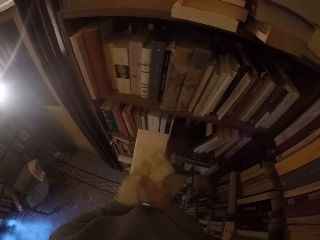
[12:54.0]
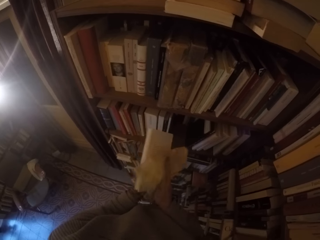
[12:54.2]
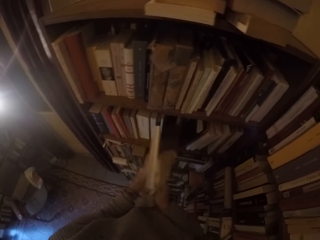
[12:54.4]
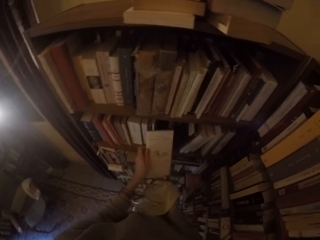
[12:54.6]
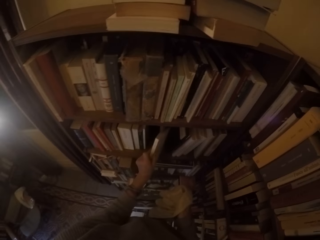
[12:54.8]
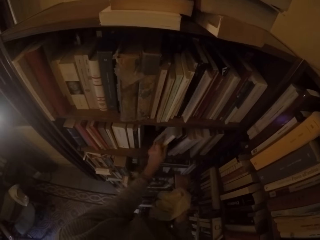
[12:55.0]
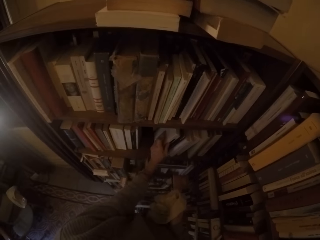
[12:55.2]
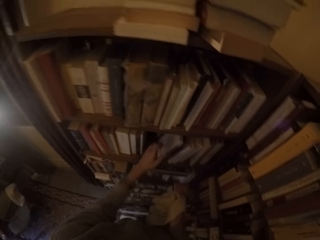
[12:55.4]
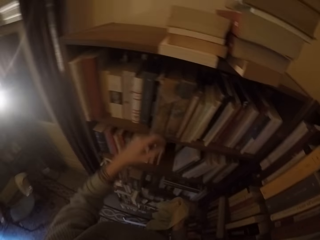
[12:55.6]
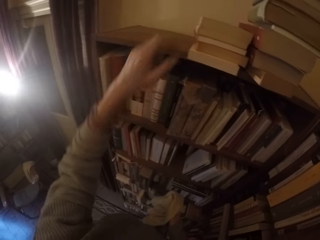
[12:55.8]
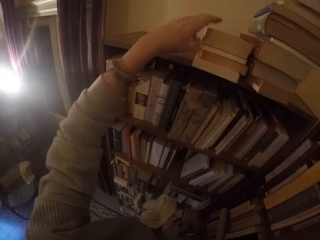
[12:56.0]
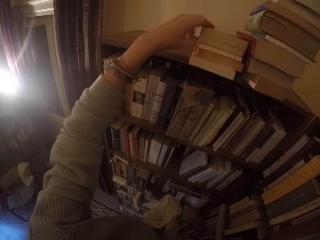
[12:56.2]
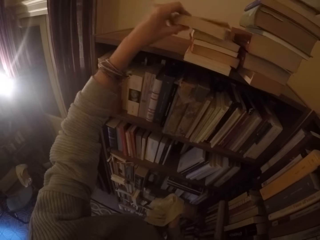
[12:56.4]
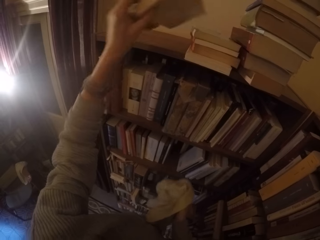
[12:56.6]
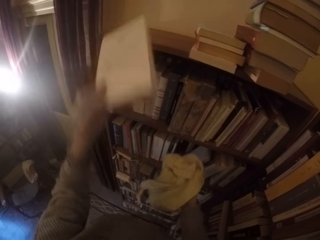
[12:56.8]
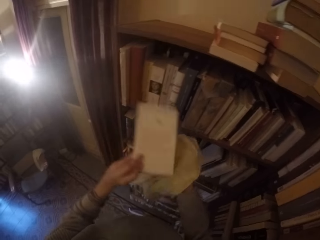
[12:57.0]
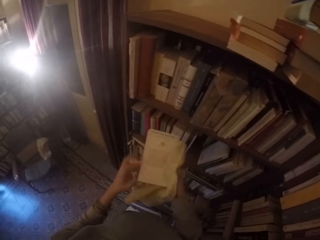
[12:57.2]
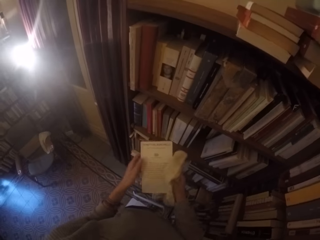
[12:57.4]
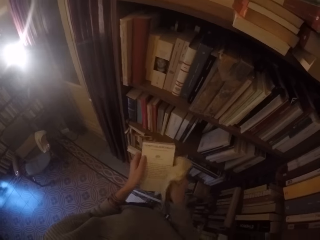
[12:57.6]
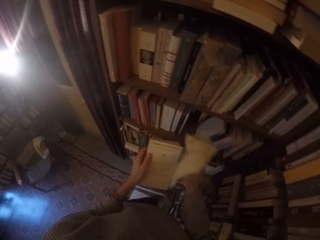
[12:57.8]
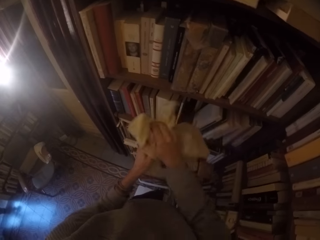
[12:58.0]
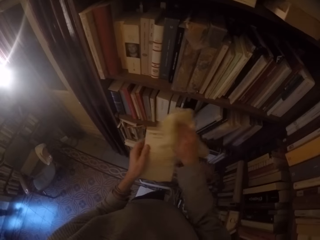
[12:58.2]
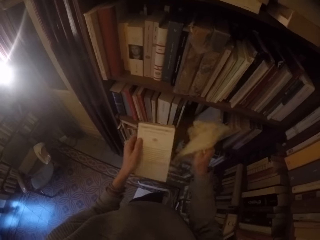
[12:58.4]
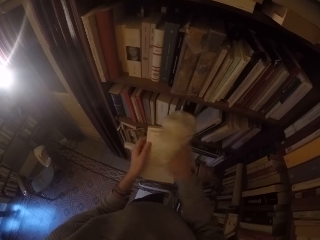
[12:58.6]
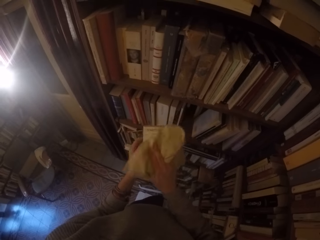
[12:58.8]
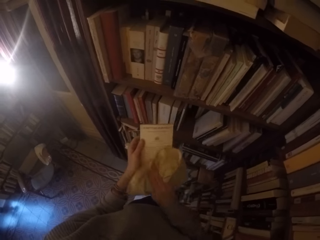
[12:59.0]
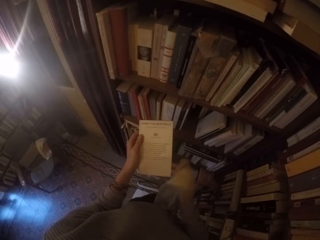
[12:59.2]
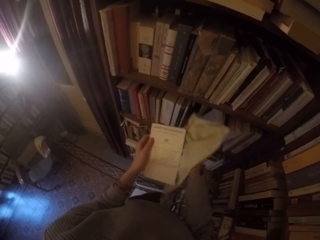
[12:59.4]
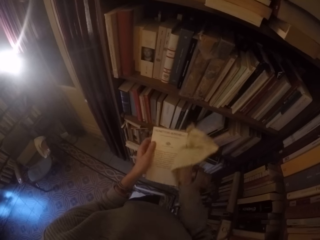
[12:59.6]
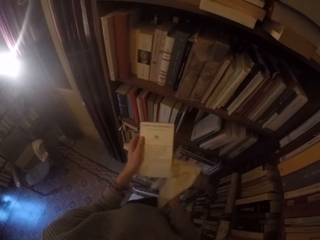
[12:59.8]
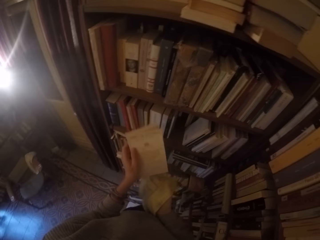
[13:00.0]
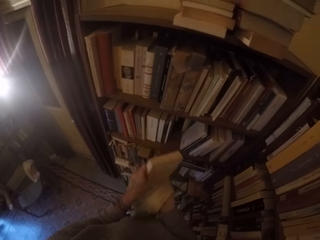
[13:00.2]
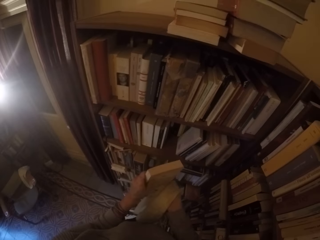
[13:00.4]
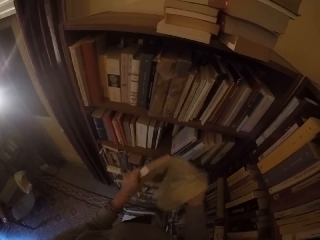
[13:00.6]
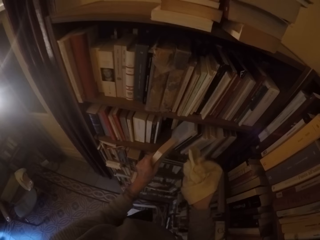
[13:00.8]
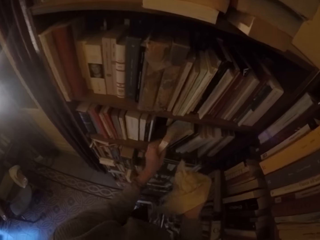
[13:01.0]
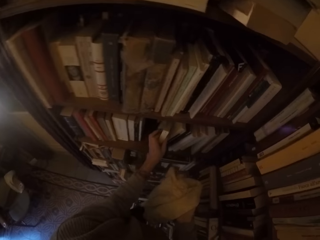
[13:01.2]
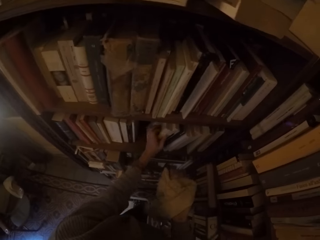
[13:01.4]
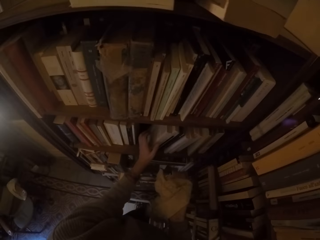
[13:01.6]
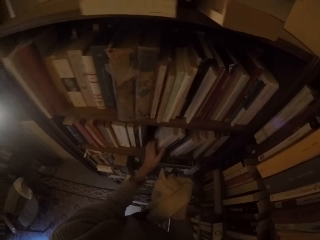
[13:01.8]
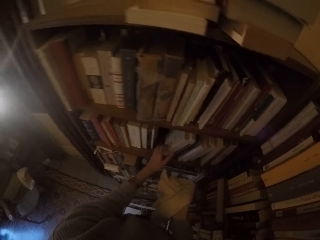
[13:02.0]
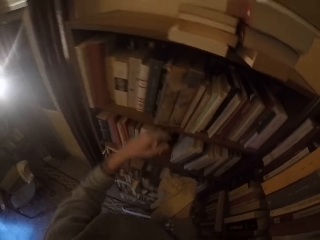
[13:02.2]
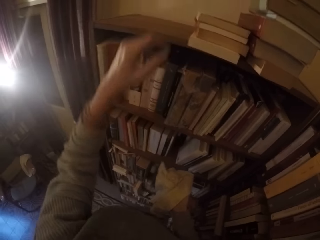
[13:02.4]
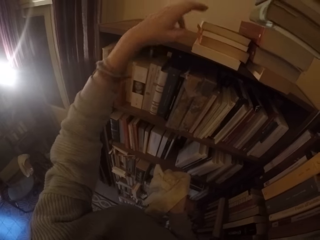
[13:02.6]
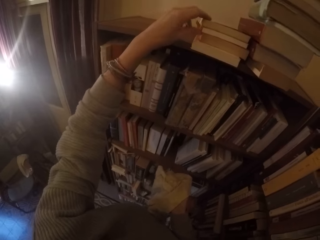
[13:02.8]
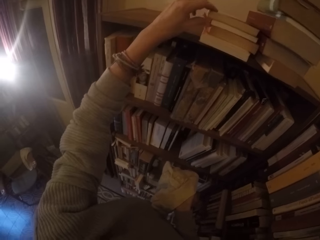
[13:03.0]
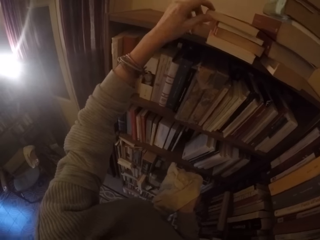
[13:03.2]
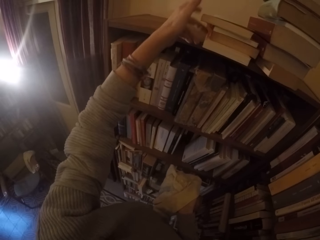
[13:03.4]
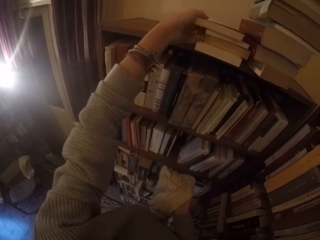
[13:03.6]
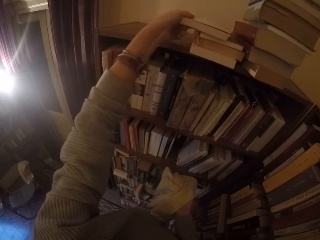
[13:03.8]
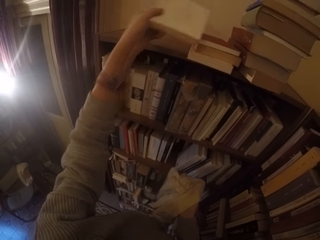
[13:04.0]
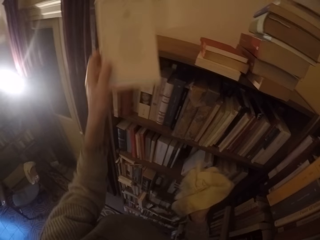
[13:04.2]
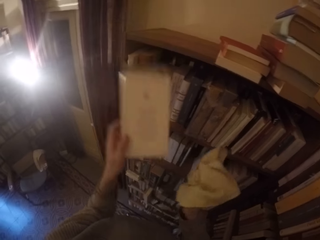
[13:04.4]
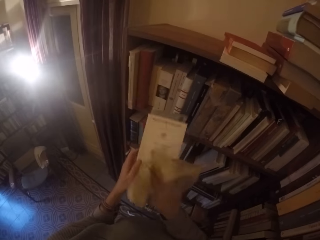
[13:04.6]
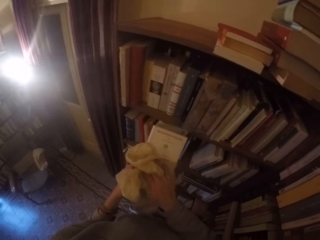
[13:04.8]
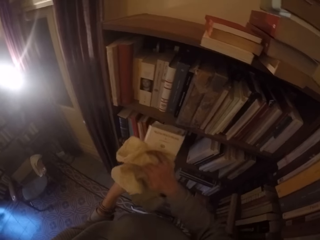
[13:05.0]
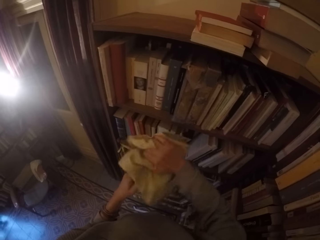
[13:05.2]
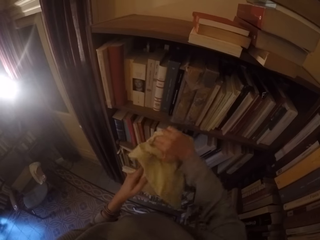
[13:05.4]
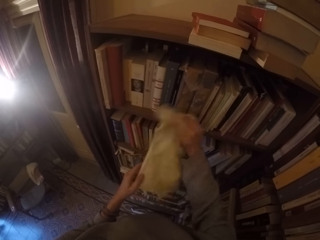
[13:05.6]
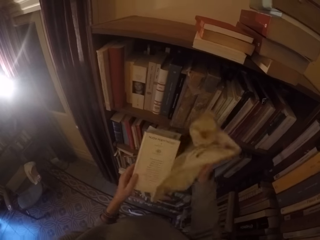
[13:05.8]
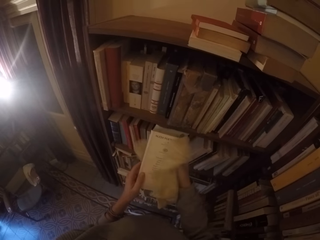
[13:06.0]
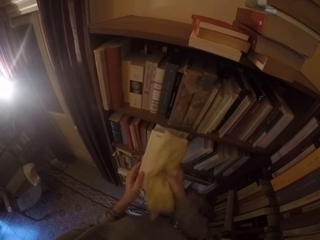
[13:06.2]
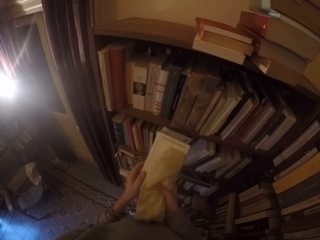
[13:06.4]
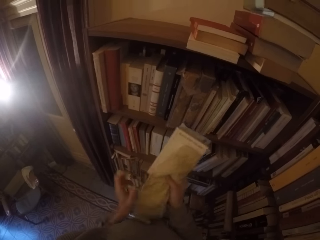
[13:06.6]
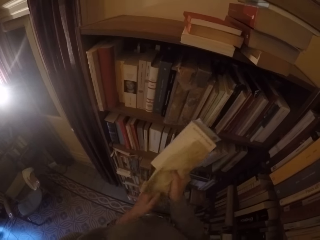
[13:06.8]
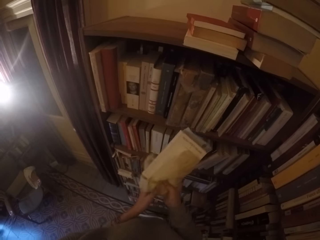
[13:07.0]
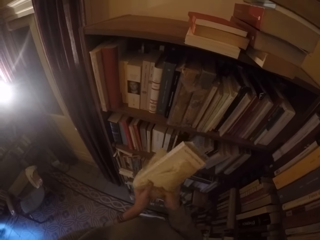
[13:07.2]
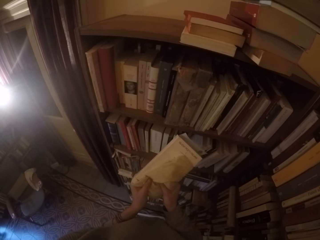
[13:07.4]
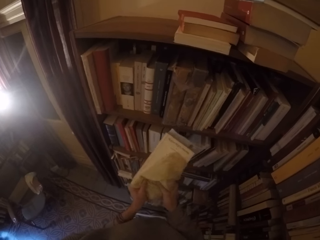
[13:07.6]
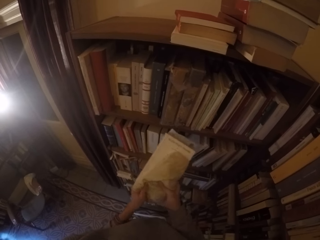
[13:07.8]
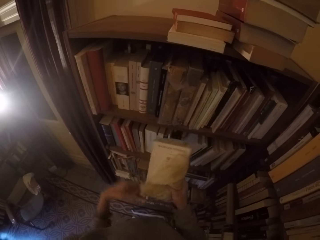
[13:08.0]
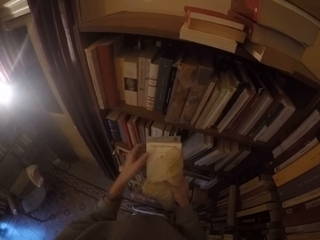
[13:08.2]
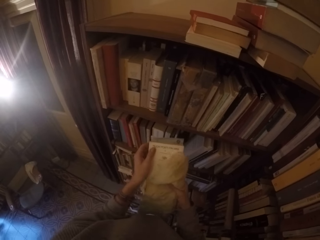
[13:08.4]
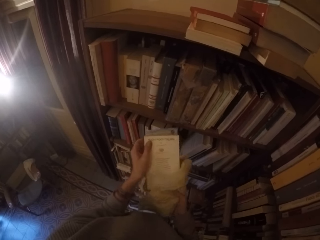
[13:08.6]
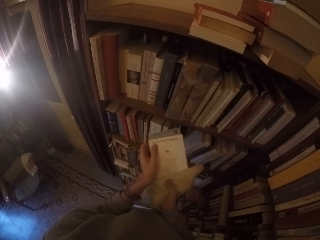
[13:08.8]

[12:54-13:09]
The camera wearer cleans the book with the rag with her right hand. She puts the book in the book shelf with her left hand. She picks a book from the top of the book shelf with her left hand. She cleans the book with the rag with her right hand. She puts the book in the book shelf with her left hand. She picks a book from the top of the book shelf with her left hand. She cleans the book with the rag with her right hand.

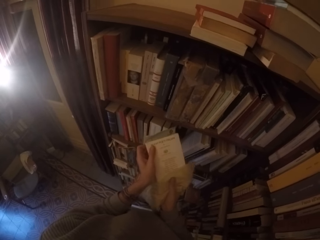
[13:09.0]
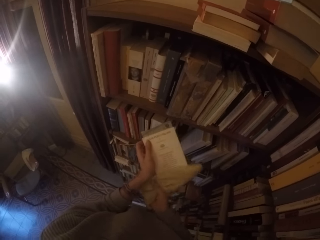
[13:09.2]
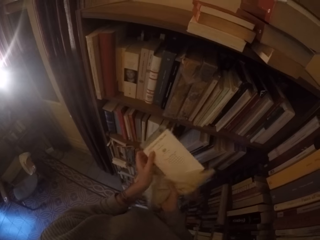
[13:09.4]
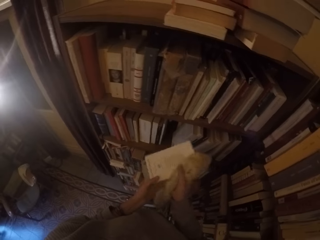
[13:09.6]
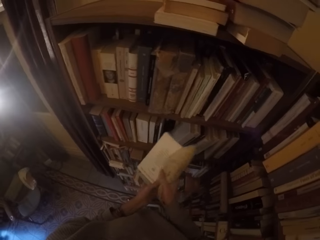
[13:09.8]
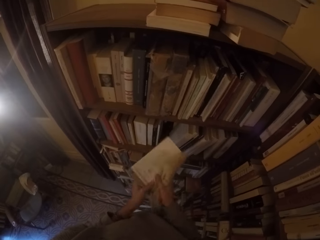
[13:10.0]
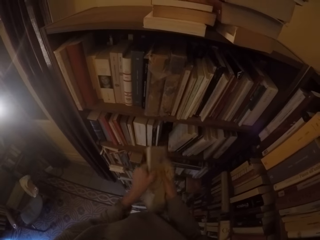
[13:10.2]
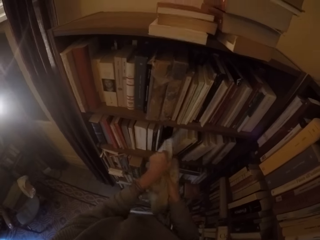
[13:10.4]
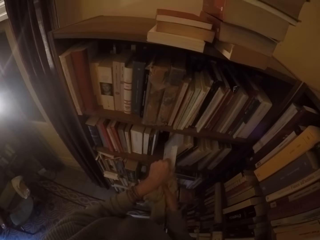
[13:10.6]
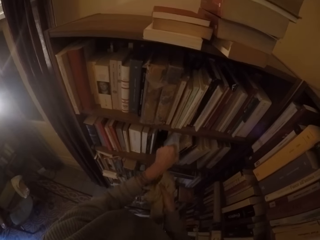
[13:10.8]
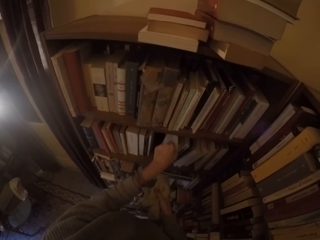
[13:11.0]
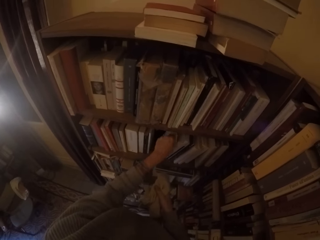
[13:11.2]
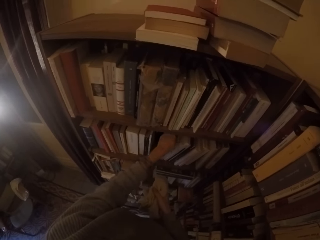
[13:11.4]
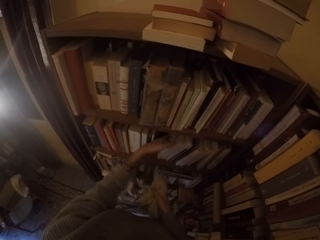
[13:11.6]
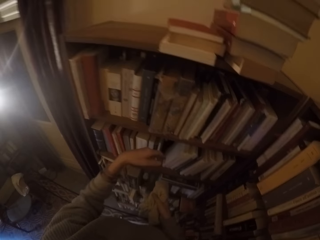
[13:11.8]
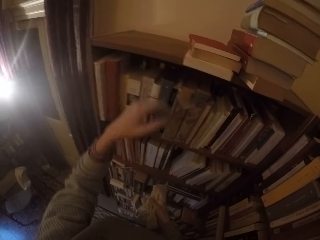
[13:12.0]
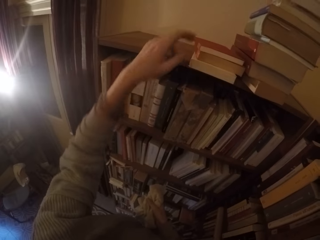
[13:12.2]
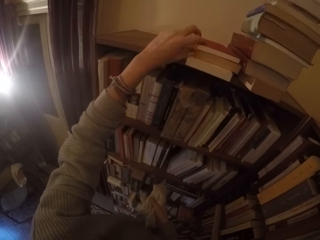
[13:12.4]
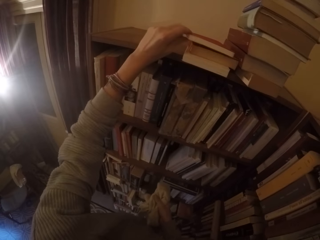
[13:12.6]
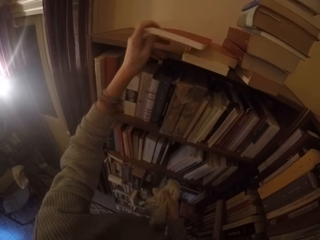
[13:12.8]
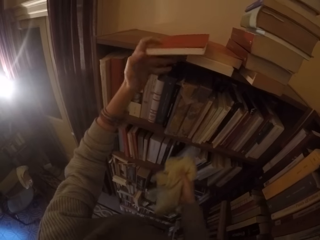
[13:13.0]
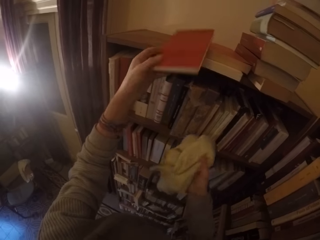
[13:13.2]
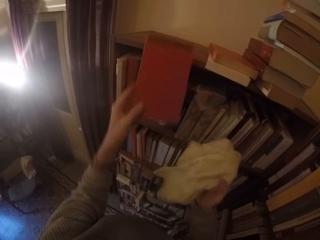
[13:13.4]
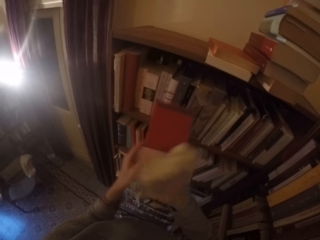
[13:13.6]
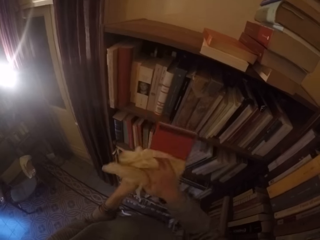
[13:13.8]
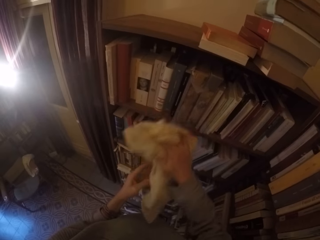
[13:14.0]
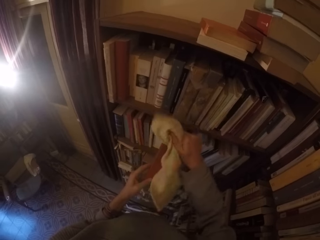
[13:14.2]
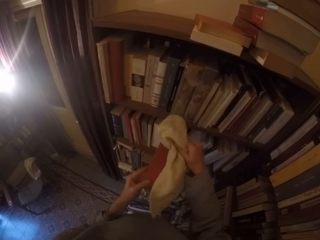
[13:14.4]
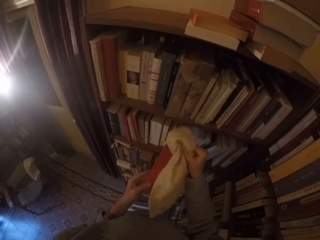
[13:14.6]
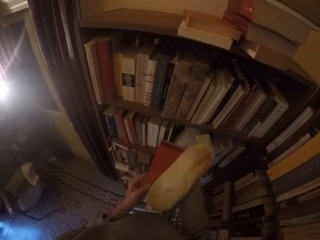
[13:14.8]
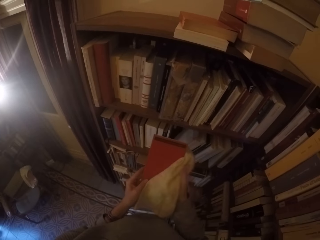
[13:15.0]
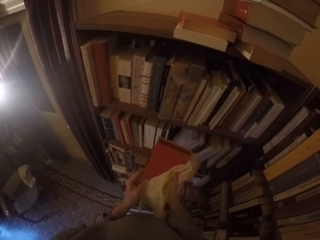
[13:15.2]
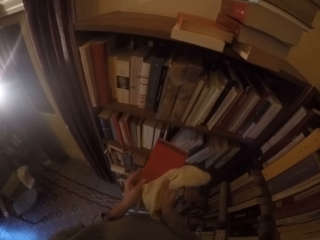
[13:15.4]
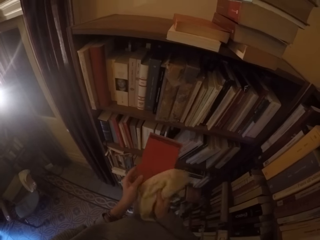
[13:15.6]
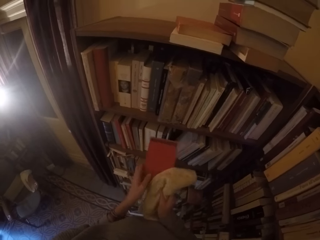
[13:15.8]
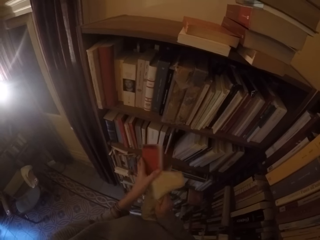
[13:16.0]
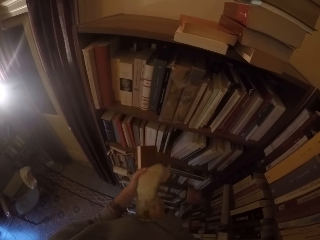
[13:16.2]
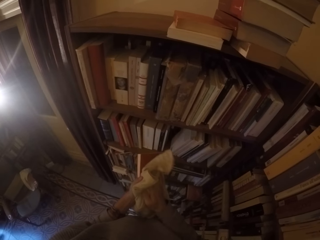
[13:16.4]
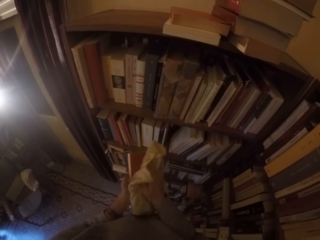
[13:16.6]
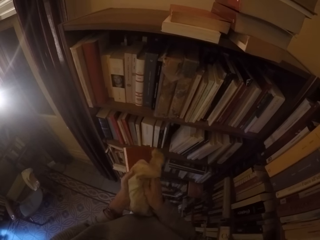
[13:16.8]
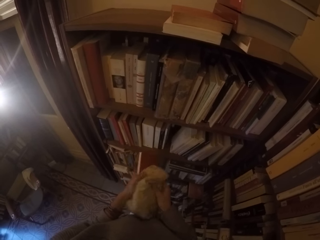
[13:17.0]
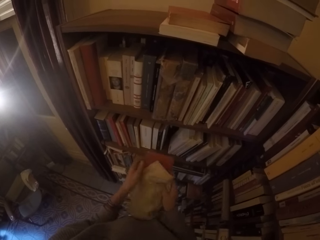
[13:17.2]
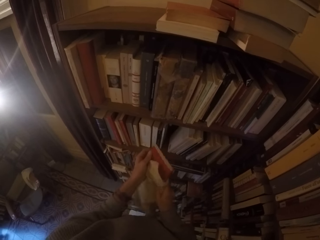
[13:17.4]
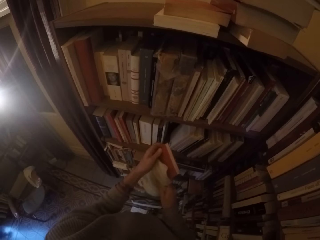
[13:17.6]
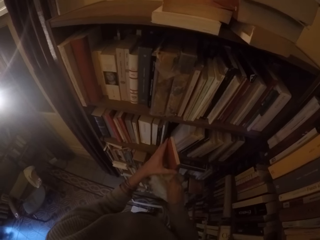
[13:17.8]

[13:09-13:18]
The camera wearer puts the book in the book shelf with her left hand. She picks a book from the top of the book shelf with her left hand. She cleans the book with the rag with her right hand. She turns the book around with both hands. She cleans the book with the rag with her right hand.
